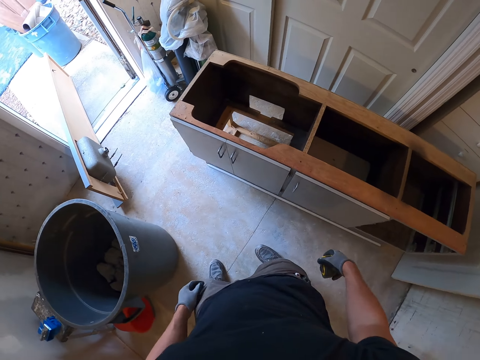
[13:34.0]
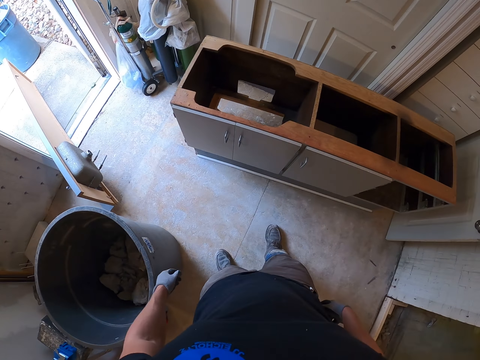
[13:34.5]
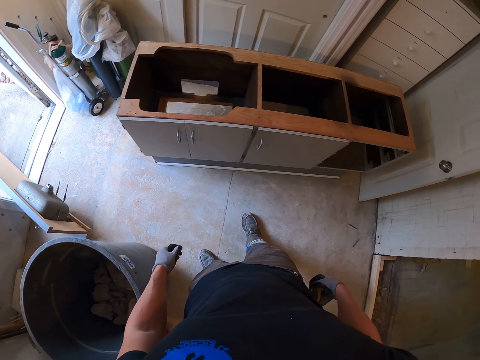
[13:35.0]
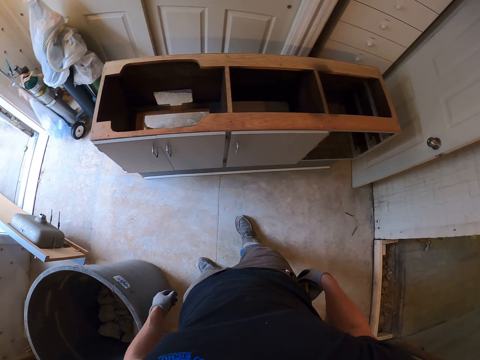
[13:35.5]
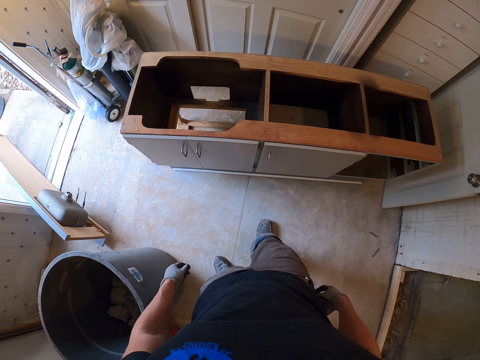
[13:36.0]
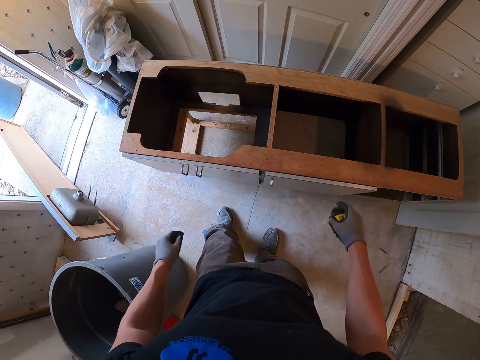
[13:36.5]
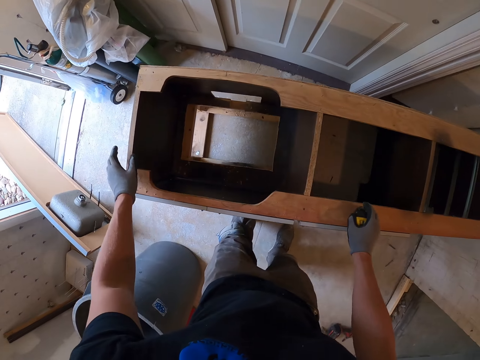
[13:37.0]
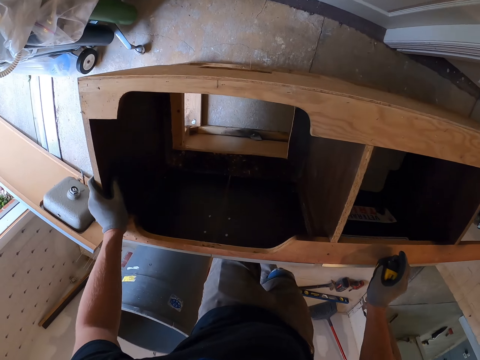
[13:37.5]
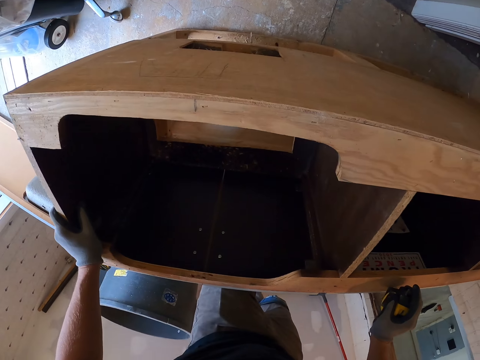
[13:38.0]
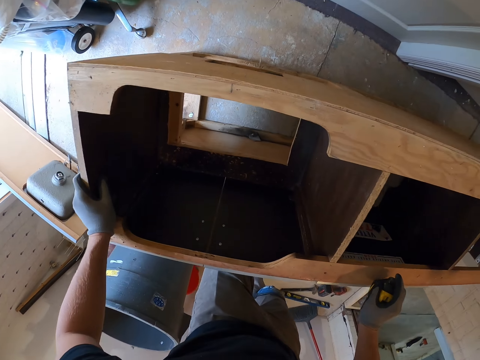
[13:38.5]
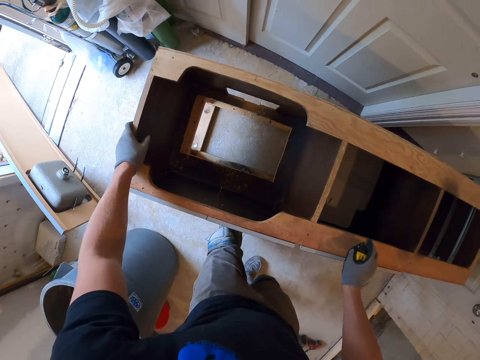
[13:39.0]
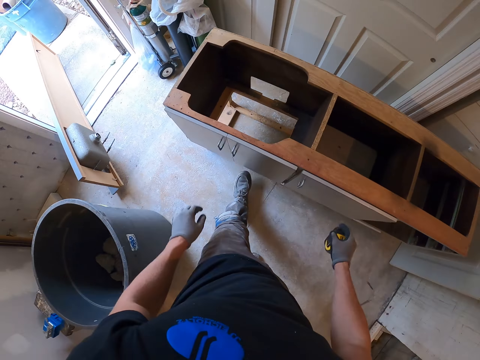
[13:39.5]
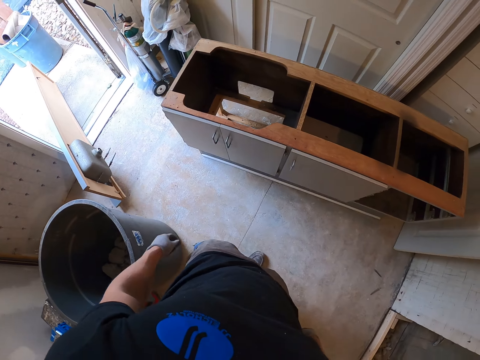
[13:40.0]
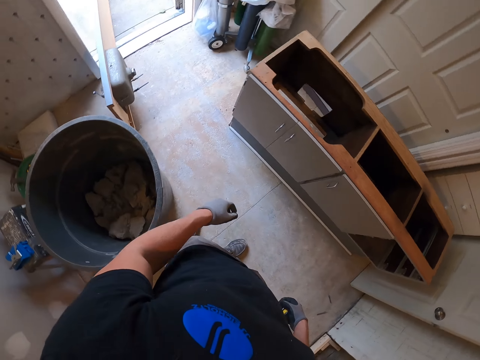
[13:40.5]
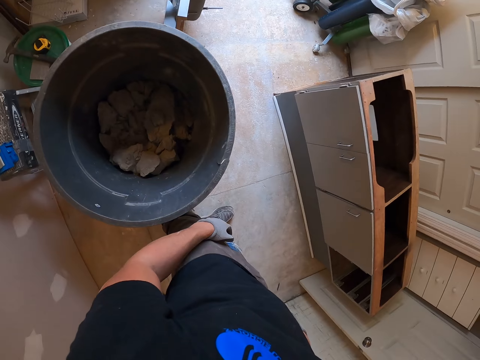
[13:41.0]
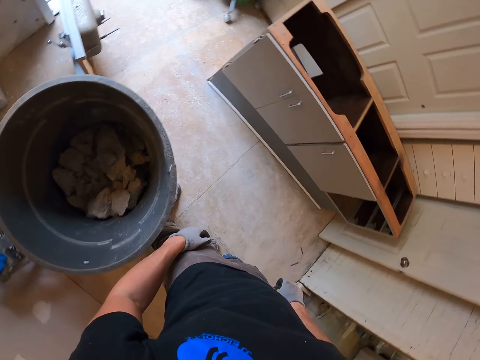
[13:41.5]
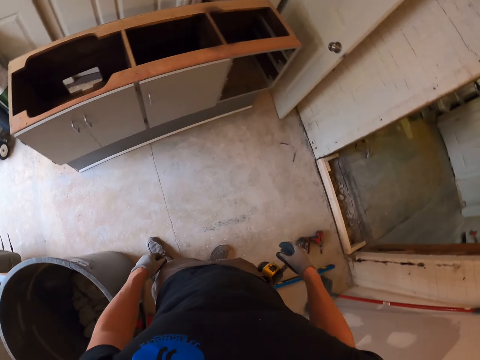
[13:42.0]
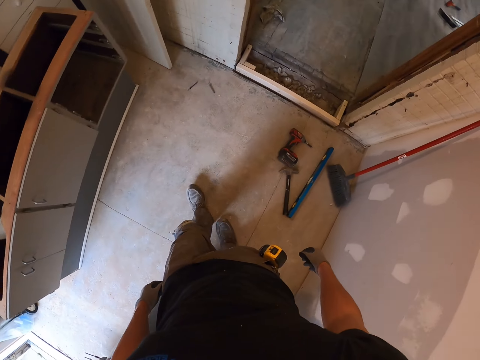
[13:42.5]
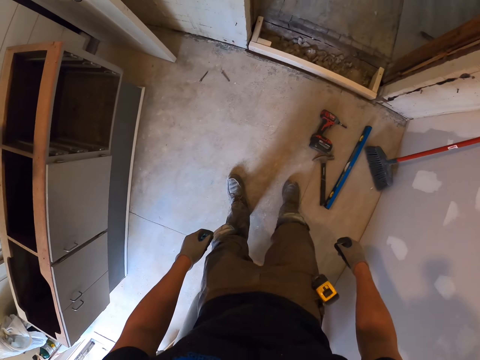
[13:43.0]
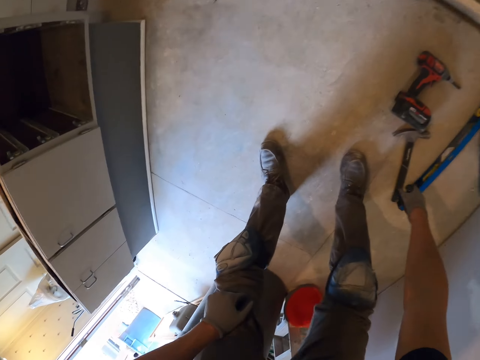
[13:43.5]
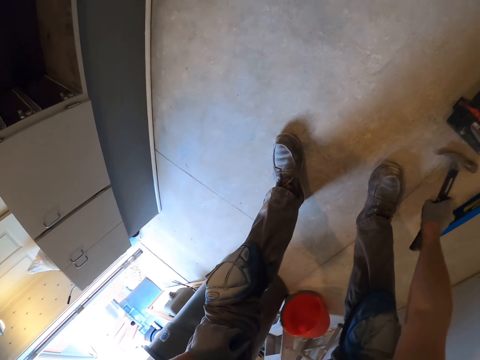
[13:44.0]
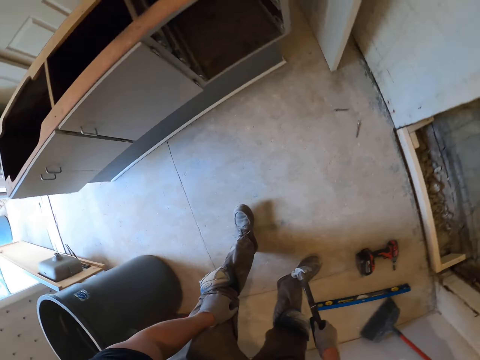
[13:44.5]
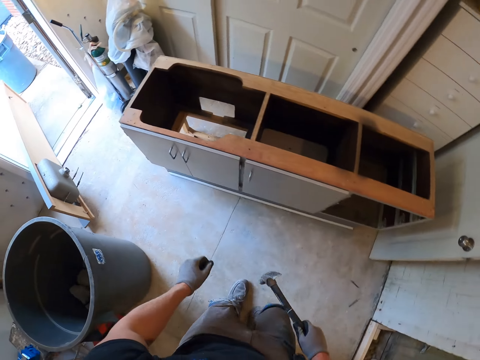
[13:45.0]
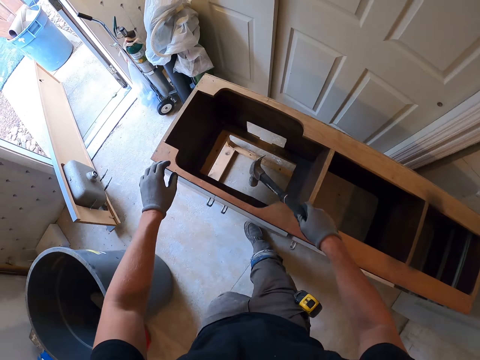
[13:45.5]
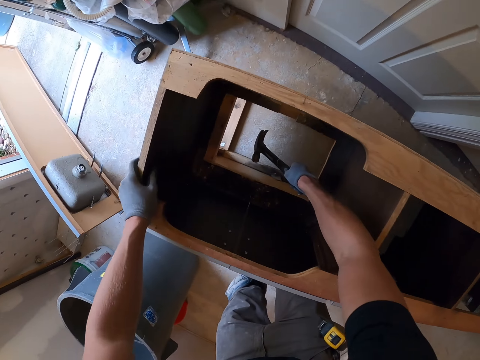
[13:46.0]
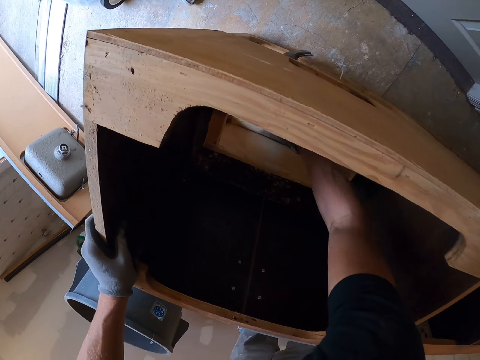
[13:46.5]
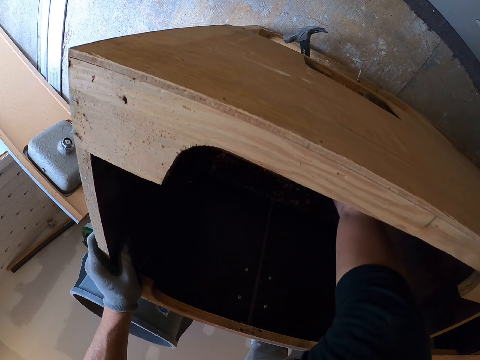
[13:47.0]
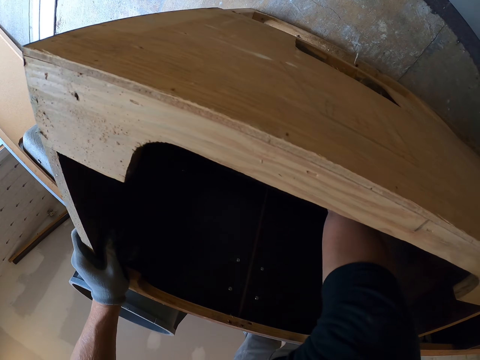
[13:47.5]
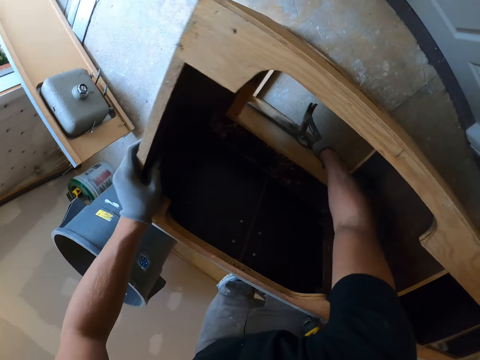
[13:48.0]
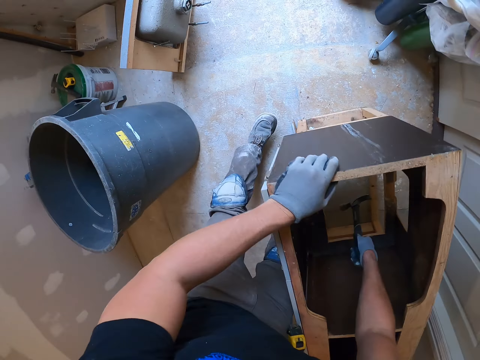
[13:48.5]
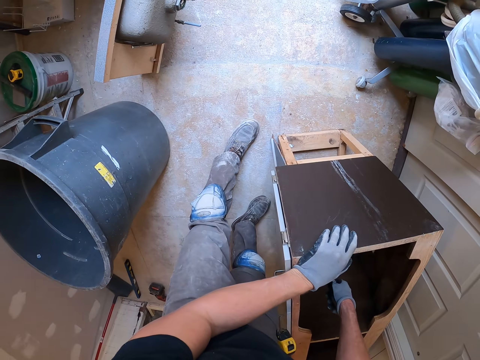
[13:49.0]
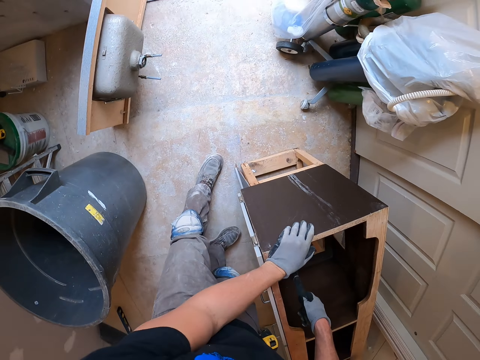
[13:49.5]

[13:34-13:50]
The camera wearer walks around. They stand up. They look in the incomplete cardboard. They look around. They pick up the hammer. They hit the cabinet with the hammer.

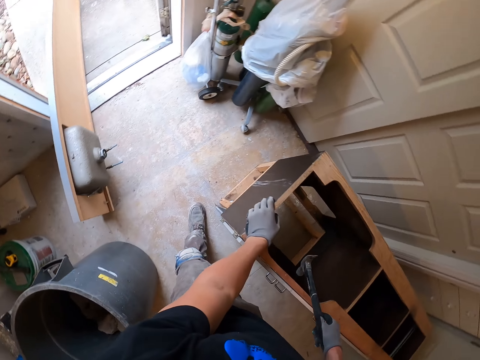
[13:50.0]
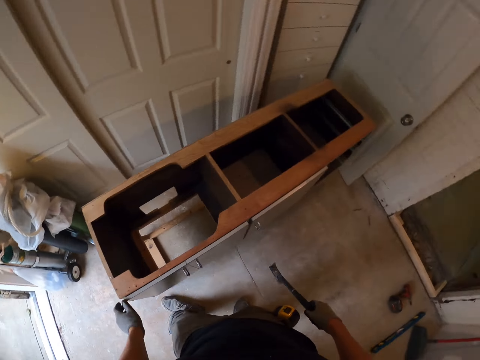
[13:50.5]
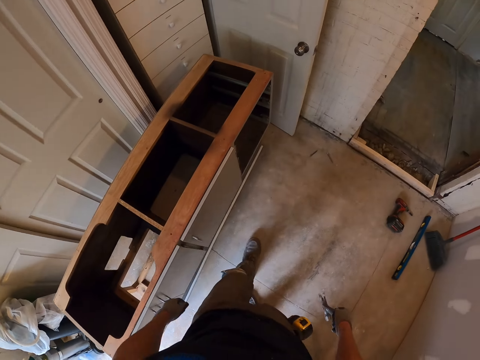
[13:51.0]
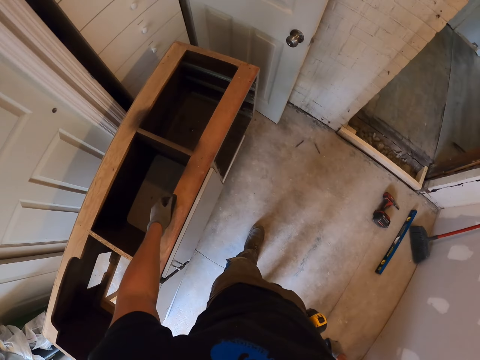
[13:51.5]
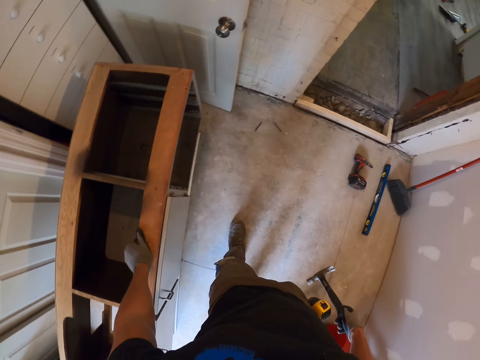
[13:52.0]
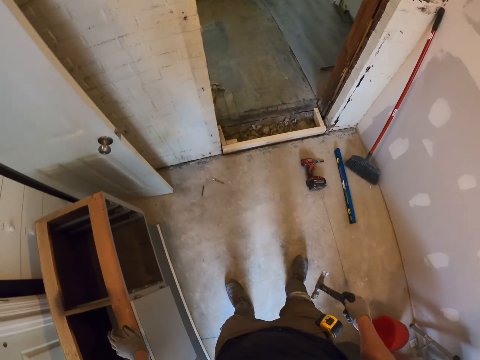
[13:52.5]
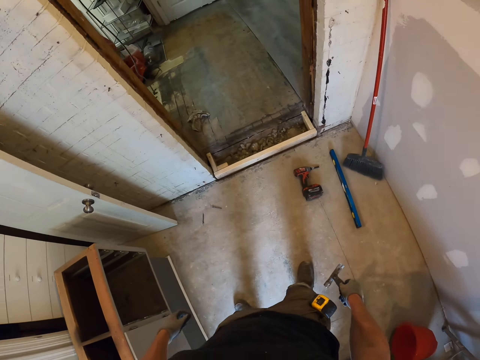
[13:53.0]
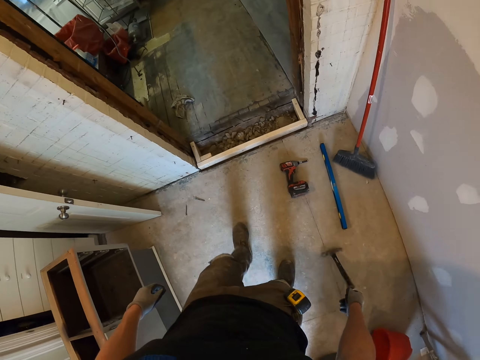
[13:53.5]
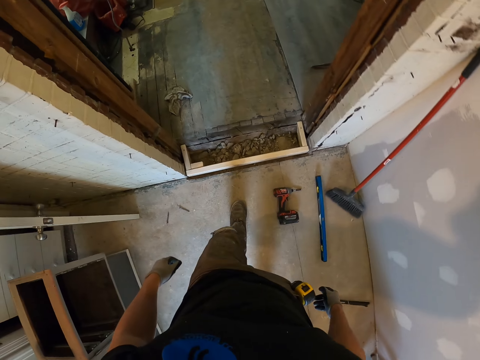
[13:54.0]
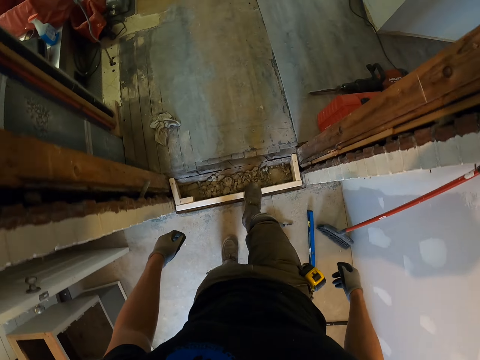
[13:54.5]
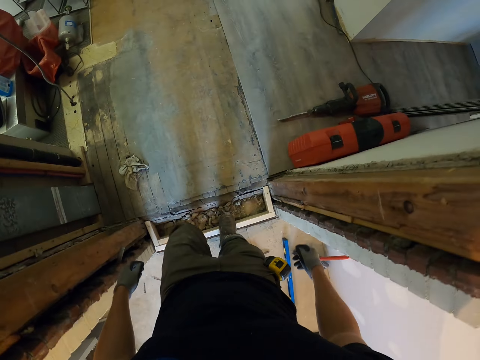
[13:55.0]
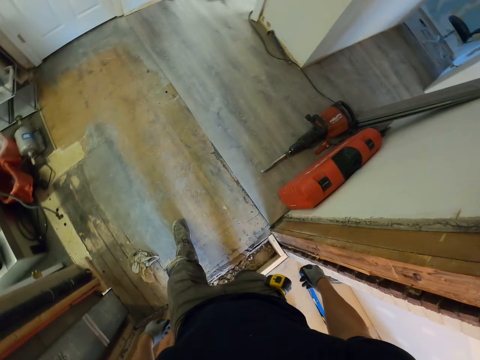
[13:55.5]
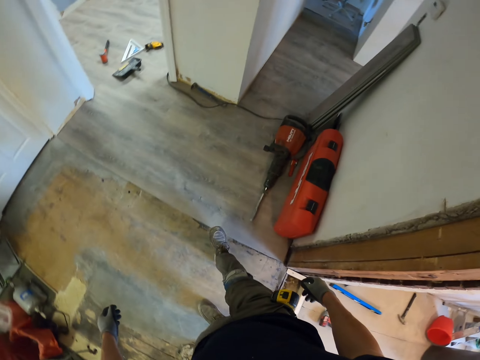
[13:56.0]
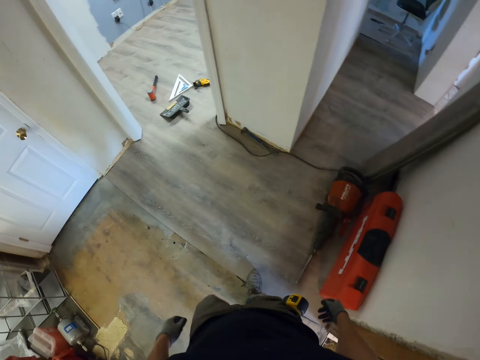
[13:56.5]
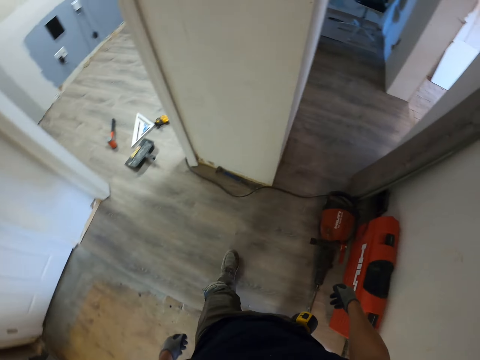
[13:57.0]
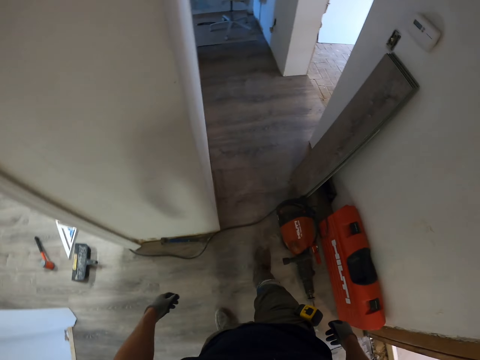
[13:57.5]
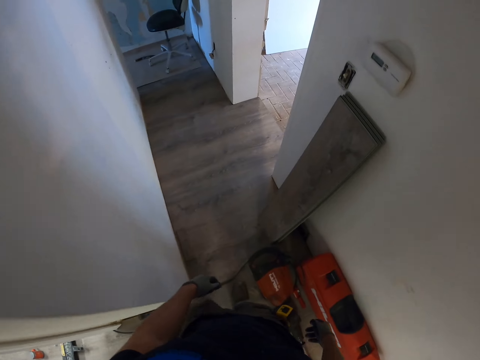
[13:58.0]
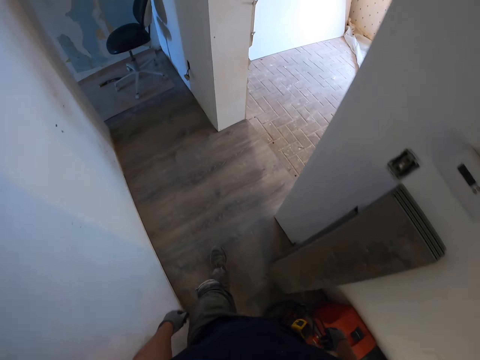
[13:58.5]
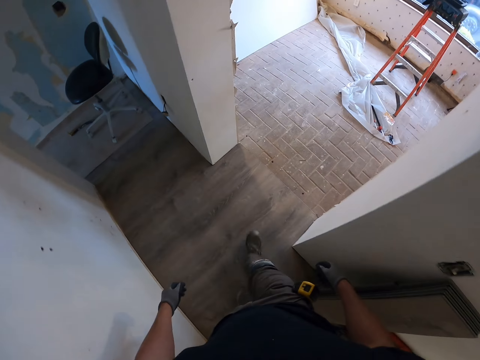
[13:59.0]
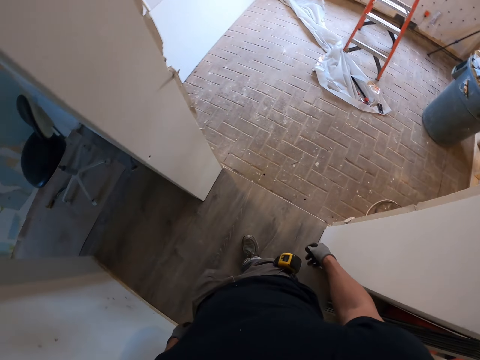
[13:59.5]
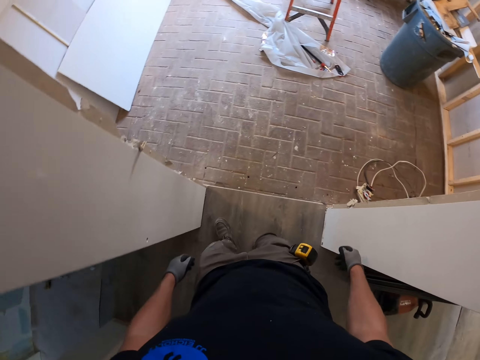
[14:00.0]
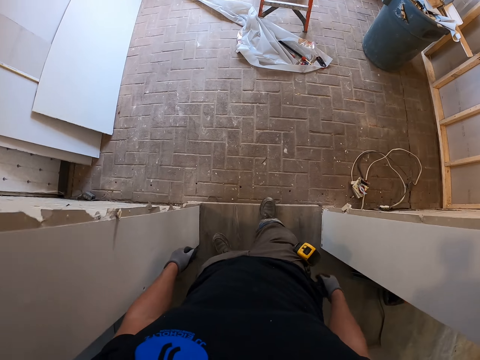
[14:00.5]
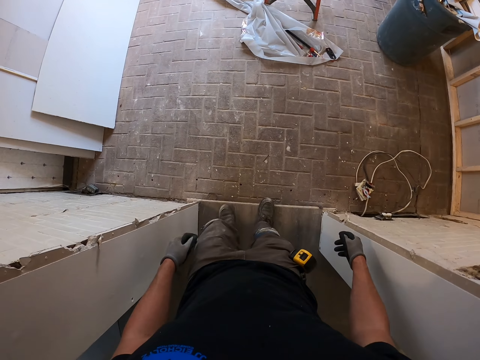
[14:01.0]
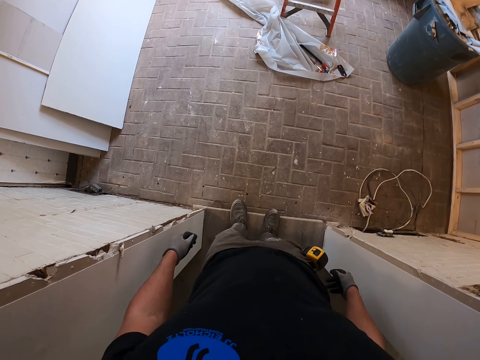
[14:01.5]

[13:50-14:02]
The camera wearer holds the cabinet with his left hand. He drops the hammer on the PVC tiles. He walks around the rooms.
